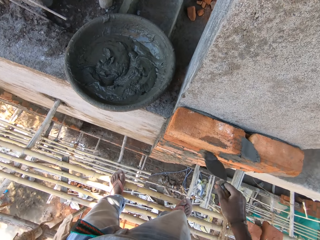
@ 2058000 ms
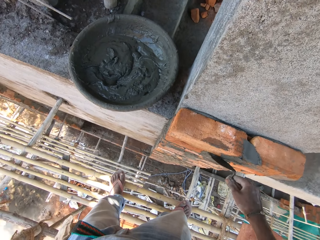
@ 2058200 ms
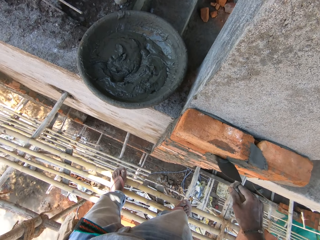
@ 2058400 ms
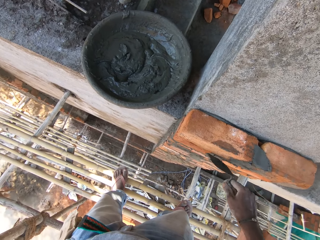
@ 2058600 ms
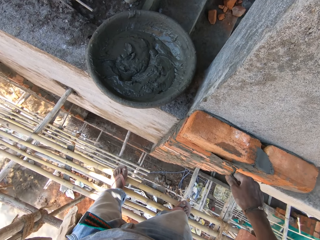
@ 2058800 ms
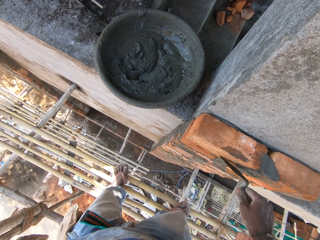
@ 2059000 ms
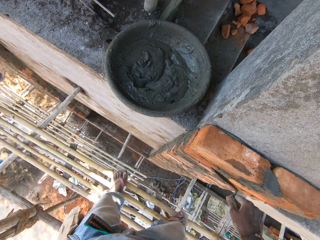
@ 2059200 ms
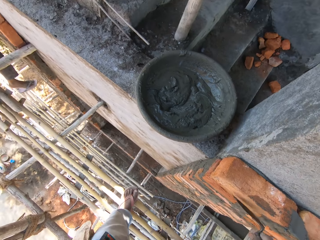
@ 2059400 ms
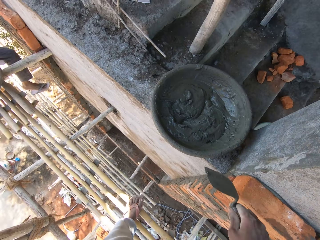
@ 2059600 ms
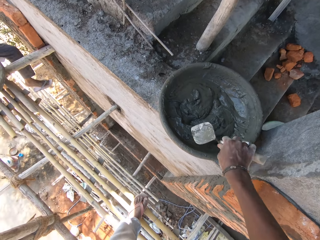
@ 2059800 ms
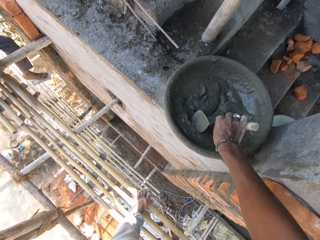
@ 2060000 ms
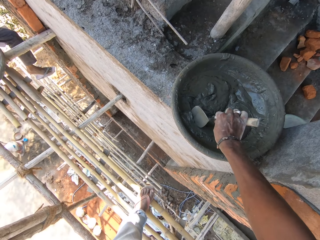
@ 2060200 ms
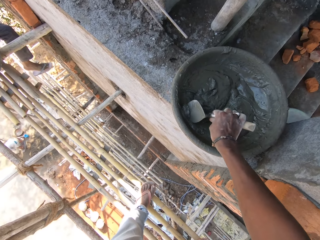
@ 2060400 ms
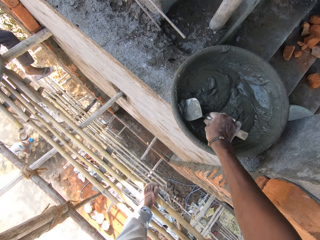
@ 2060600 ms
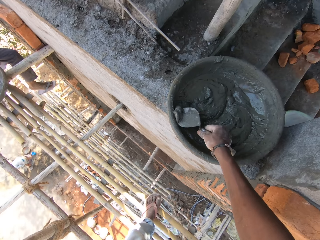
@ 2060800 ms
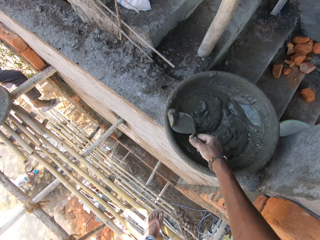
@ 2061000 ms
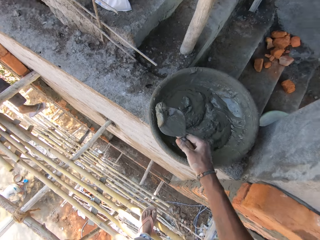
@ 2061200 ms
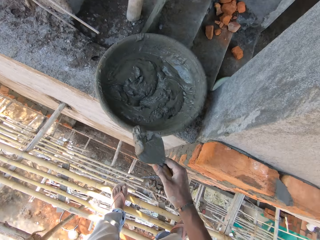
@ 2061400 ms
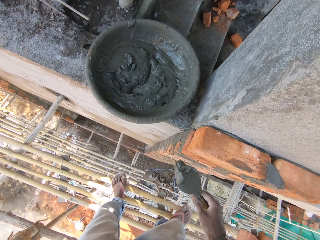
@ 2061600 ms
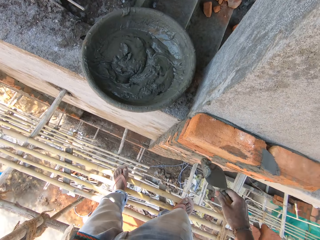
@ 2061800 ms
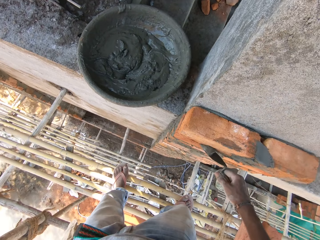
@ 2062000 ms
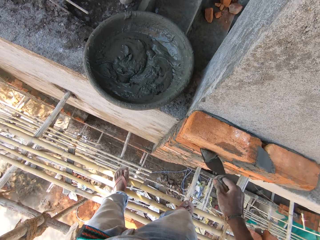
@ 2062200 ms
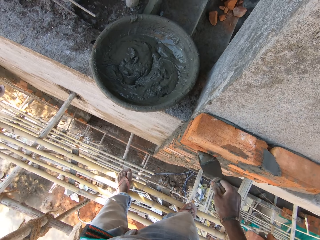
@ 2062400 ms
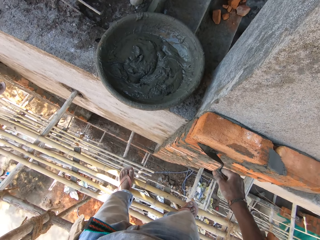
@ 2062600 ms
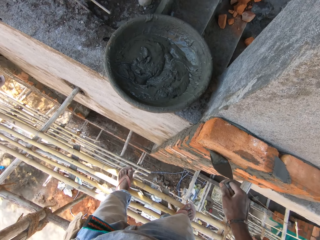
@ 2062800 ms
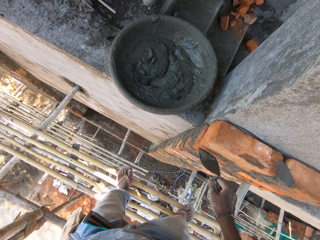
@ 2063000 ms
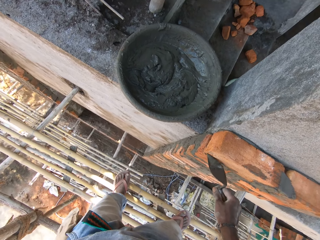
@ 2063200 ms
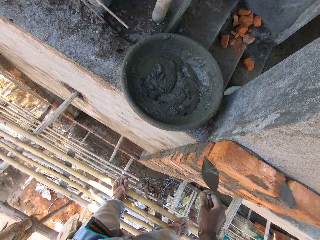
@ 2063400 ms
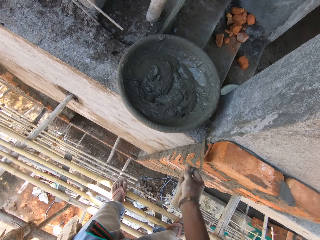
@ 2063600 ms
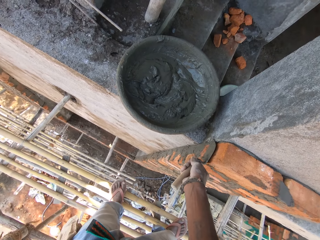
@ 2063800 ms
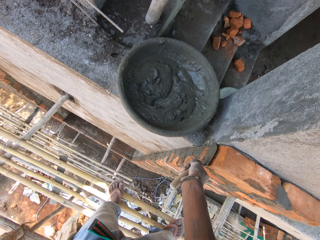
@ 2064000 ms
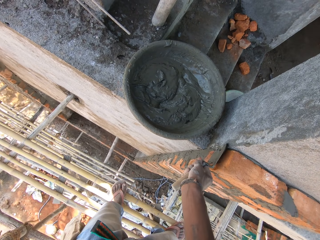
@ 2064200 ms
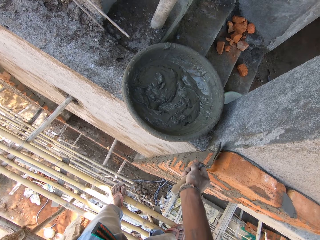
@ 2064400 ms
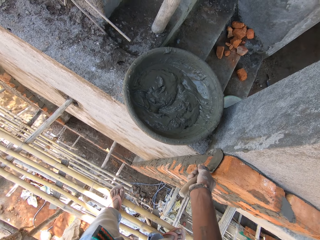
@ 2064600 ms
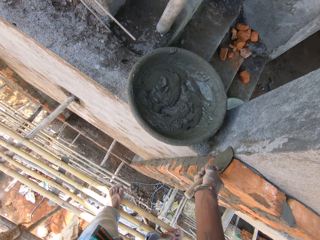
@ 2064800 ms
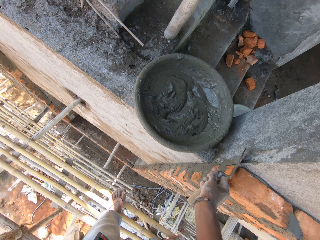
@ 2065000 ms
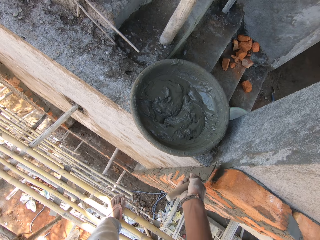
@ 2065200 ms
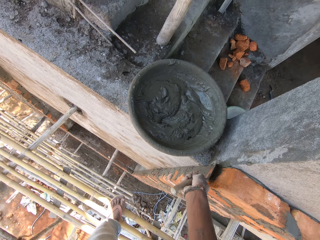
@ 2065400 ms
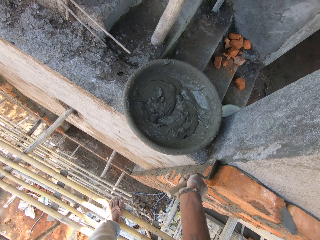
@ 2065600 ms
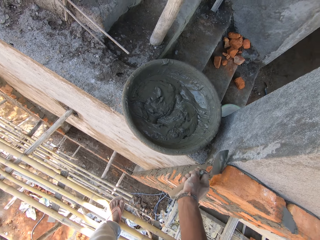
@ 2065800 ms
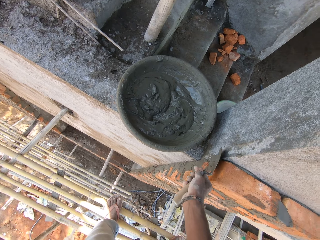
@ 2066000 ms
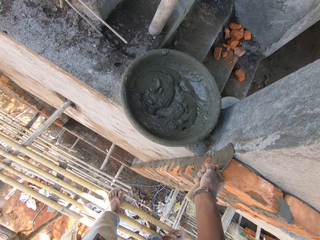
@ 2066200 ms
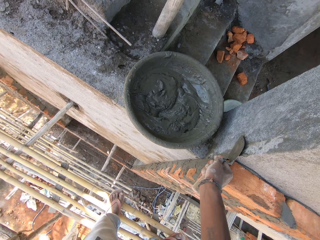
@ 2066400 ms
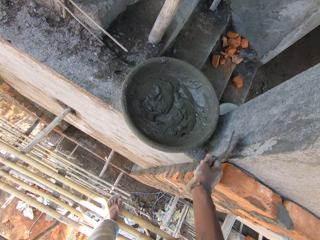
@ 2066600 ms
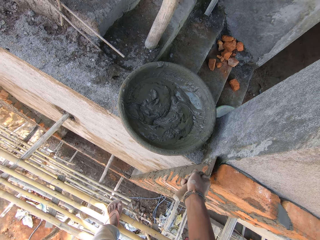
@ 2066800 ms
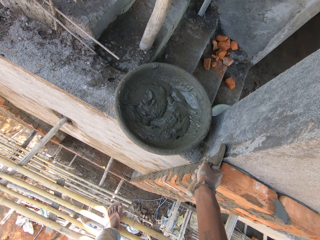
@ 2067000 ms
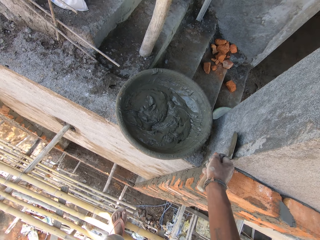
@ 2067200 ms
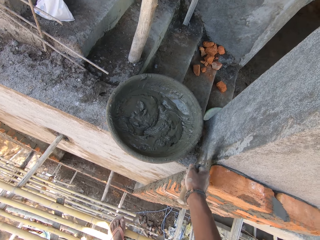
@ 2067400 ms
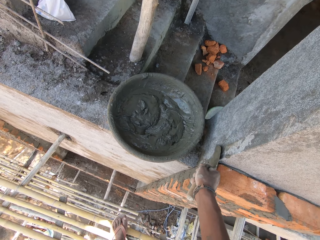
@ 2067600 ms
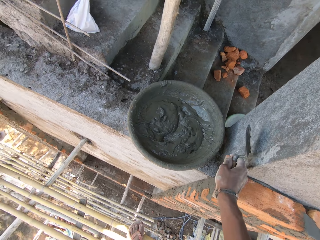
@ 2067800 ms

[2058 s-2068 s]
The camera wearer packs mortar from the head pan with the hand trowel in his right hand. He plasters the brick on the wall with mortar on the hand trowel in his right hand.

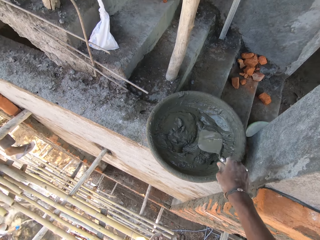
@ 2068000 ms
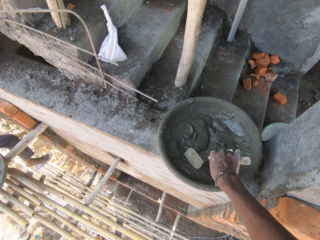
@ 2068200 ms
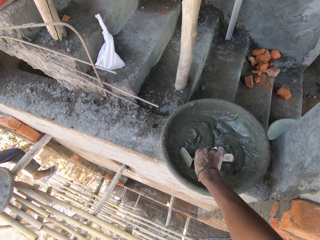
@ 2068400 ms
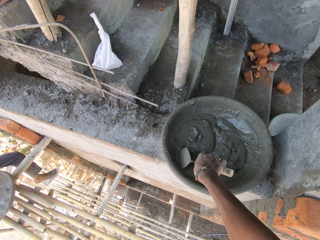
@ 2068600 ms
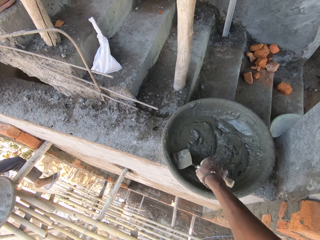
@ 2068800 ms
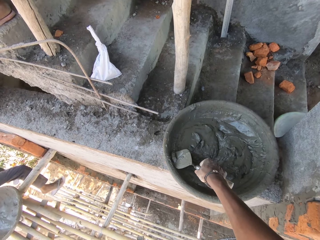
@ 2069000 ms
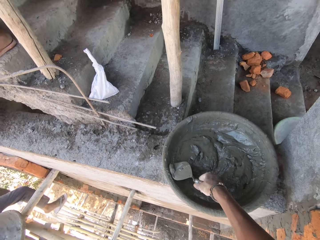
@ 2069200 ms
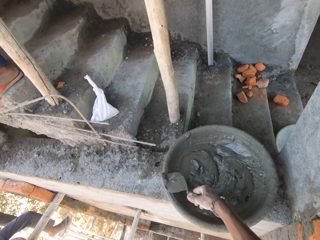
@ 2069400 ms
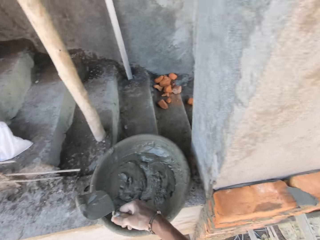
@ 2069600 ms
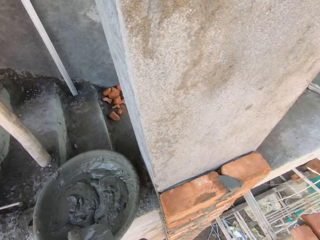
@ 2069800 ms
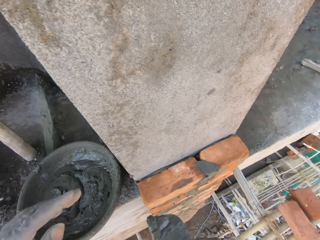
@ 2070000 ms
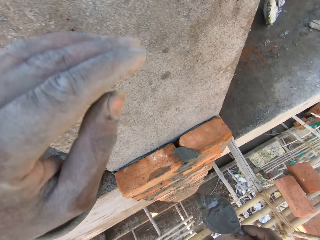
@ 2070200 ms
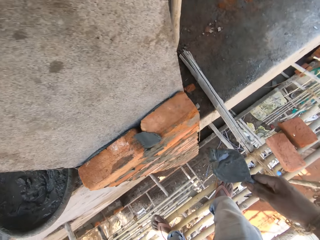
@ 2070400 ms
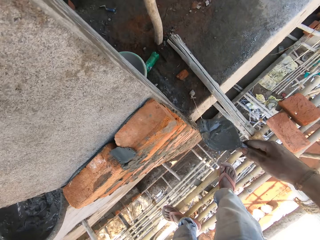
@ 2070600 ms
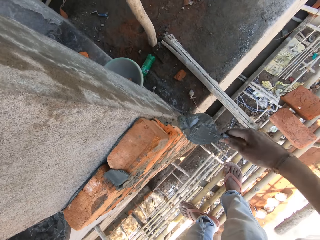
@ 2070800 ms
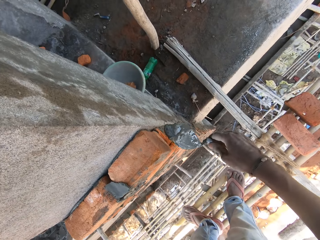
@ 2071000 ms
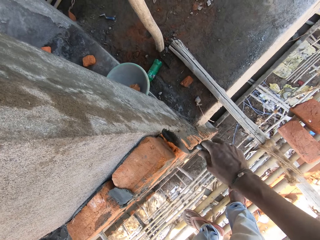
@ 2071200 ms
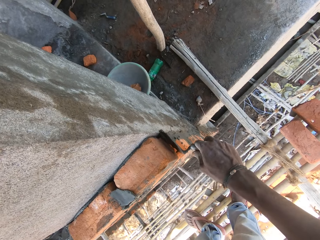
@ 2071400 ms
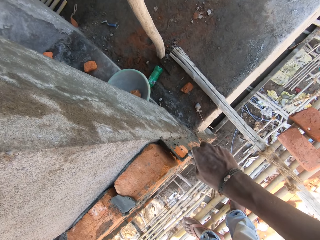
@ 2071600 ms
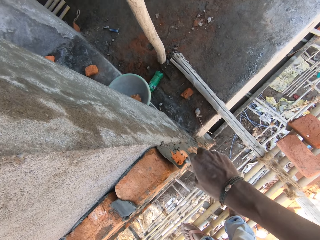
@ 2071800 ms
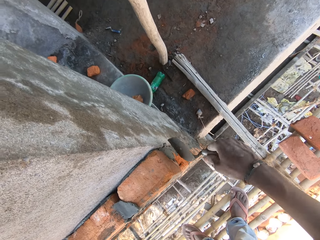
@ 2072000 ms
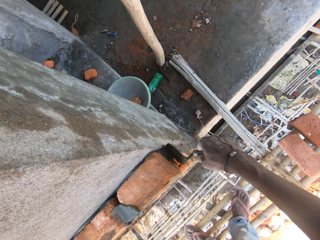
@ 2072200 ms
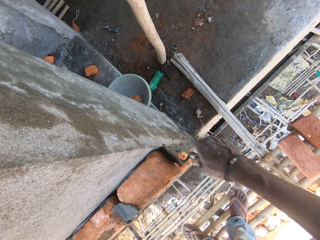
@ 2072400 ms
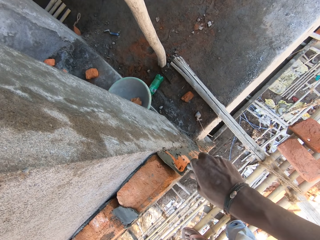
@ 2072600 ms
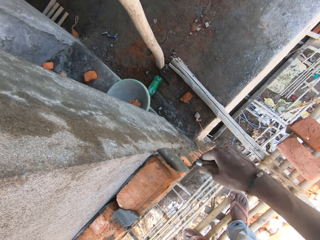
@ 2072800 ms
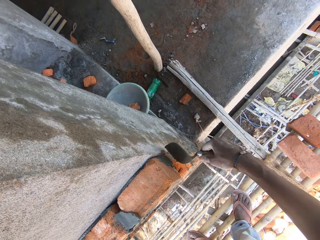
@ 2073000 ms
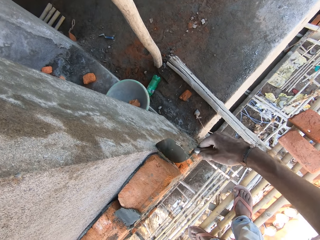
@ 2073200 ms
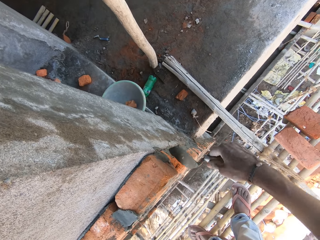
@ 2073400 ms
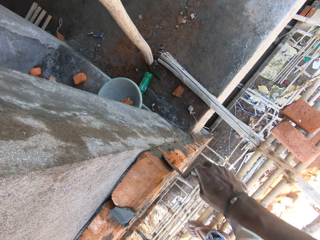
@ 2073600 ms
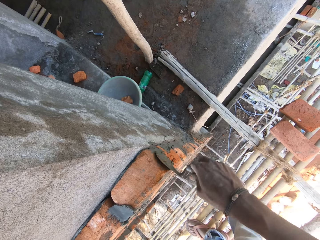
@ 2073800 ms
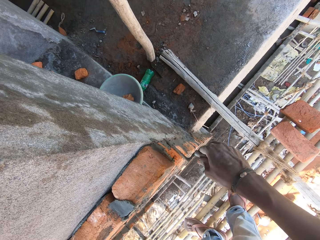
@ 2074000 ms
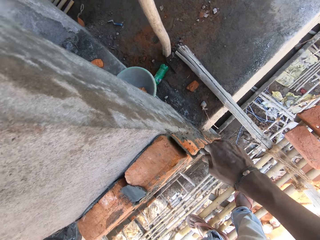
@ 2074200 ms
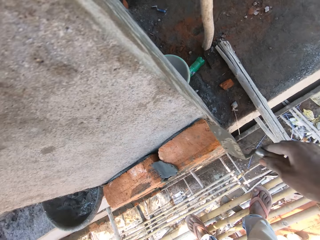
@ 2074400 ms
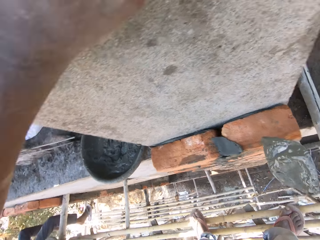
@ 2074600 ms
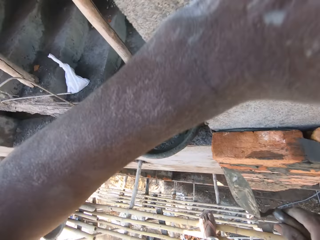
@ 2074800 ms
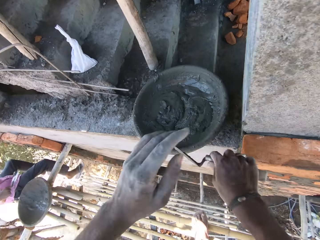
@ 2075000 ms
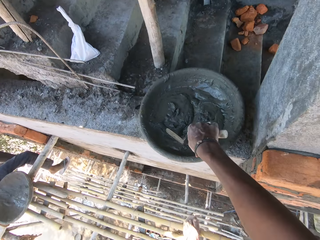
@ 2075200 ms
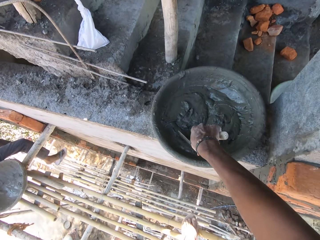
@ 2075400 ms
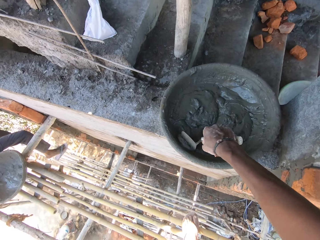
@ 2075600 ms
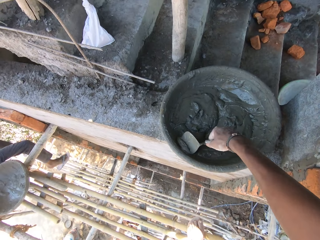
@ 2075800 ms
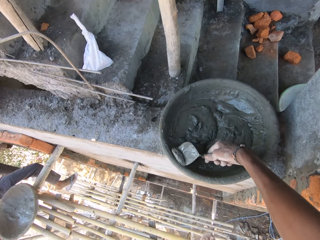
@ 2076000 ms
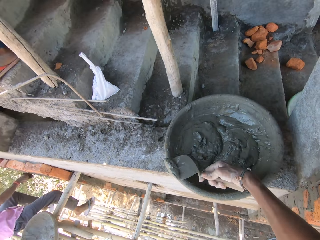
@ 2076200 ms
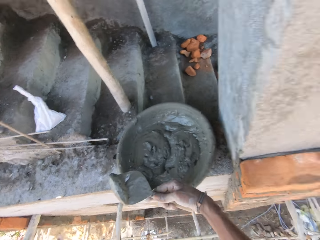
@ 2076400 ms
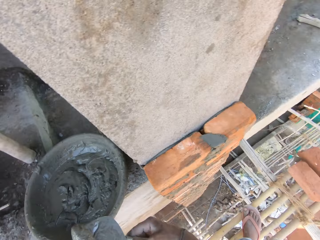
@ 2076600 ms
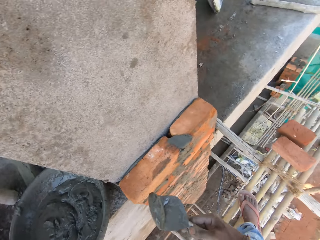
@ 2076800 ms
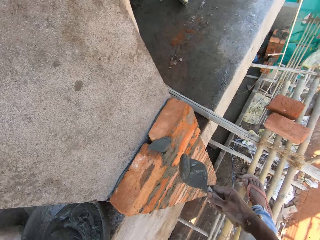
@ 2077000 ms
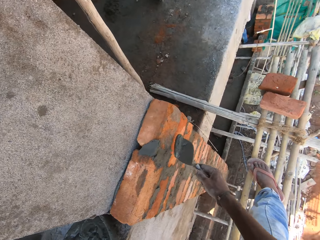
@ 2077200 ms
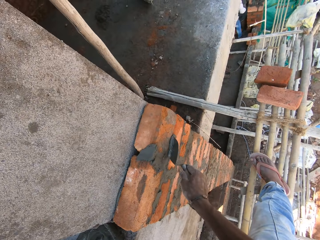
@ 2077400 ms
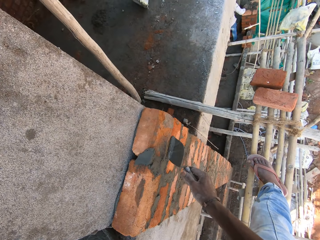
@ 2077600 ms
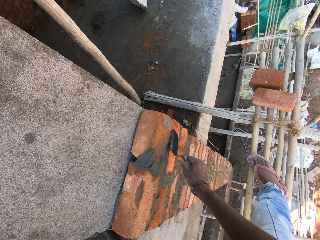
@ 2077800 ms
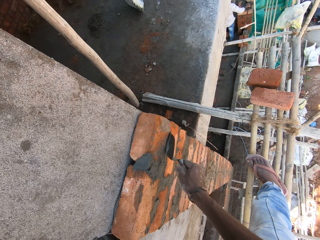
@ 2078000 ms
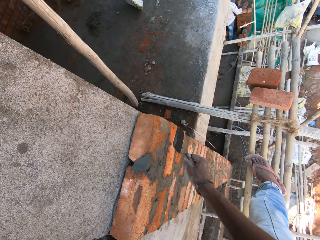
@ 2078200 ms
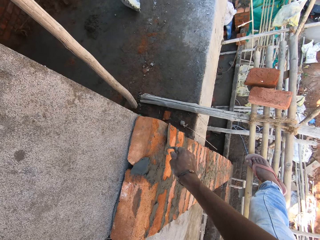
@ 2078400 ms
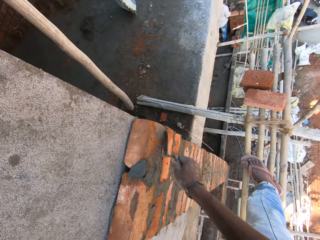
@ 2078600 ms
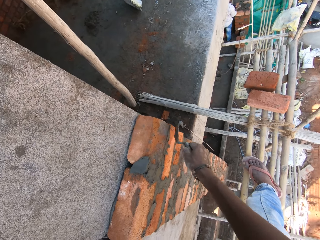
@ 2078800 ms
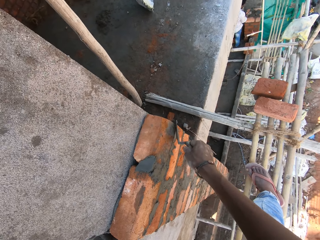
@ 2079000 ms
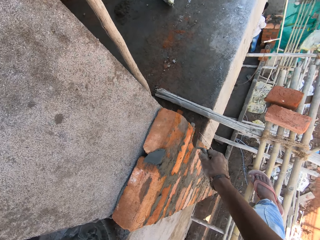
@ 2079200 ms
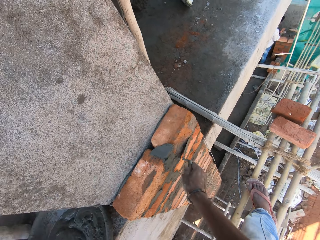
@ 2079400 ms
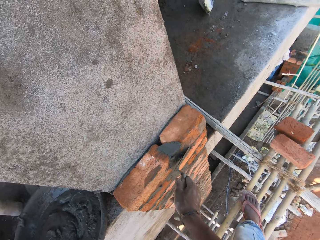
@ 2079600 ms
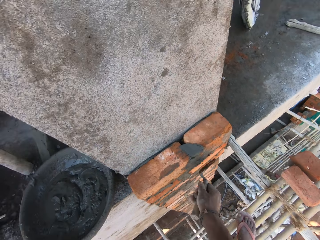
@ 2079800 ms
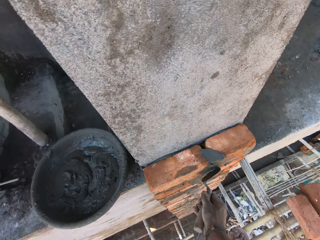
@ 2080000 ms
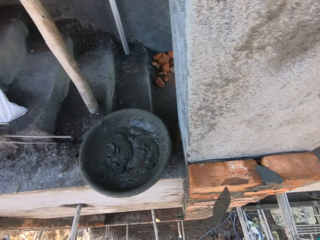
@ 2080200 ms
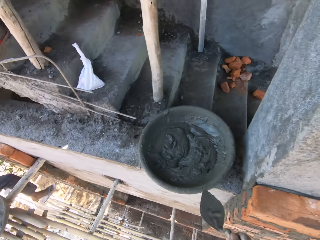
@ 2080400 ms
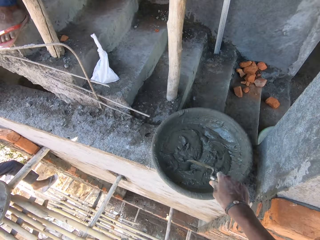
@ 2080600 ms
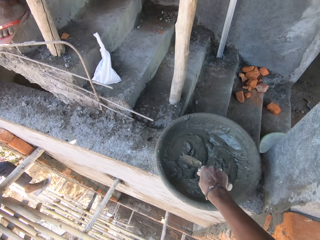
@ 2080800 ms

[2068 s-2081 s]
The camera wearer packs mortar from the head pan with the hand trowel in his right hand. He plasters the brick on the wall with mortar on the hand trowel in his right hand. He packs mortar from the head pan with the hand trowel in his right hand. He plasters the brick on the wall with mortar on the hand trowel in his right hand.
